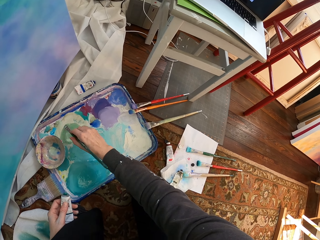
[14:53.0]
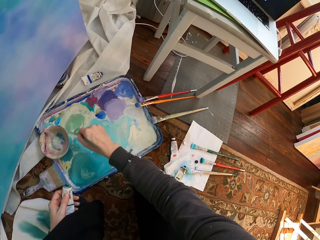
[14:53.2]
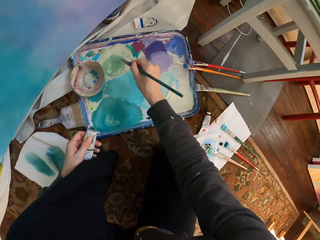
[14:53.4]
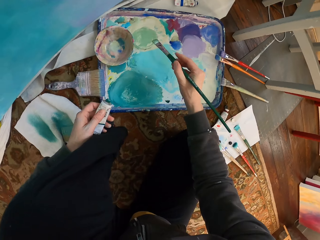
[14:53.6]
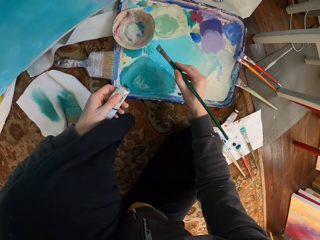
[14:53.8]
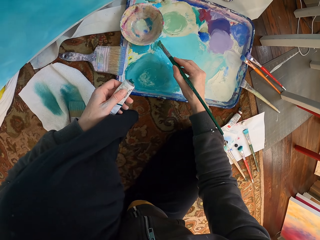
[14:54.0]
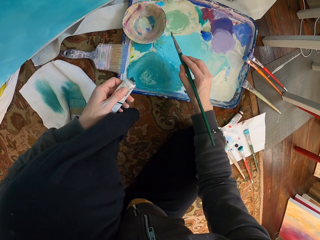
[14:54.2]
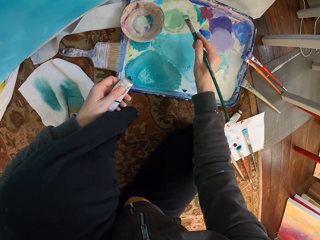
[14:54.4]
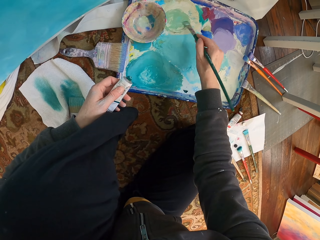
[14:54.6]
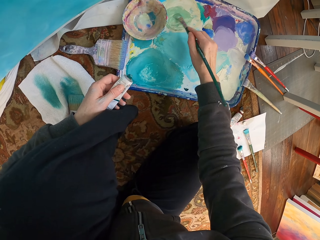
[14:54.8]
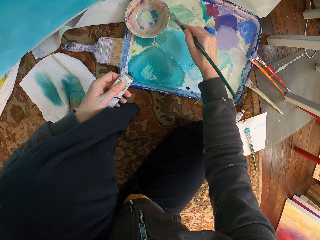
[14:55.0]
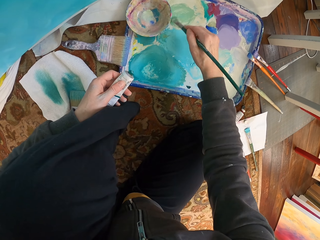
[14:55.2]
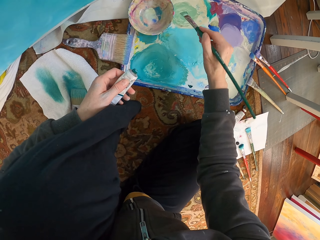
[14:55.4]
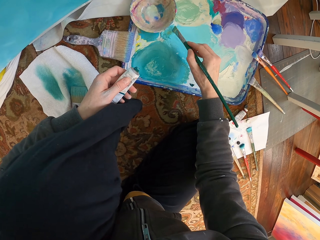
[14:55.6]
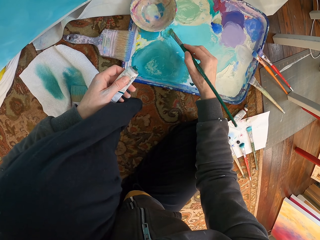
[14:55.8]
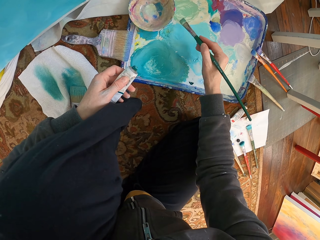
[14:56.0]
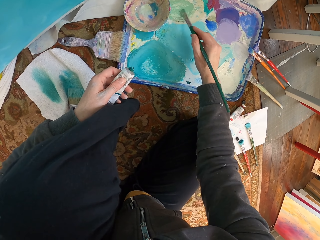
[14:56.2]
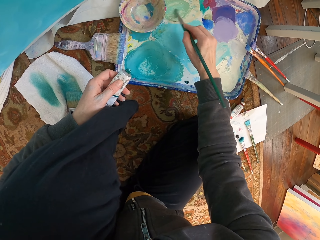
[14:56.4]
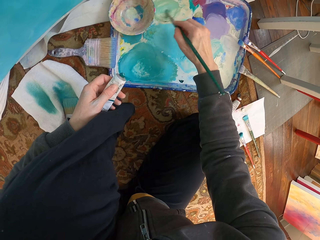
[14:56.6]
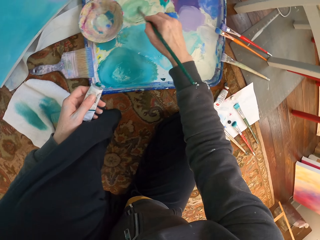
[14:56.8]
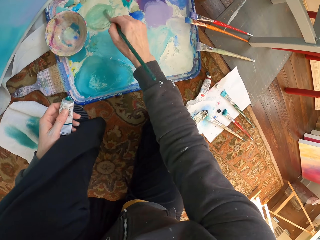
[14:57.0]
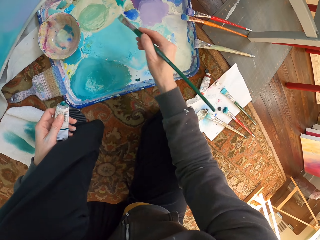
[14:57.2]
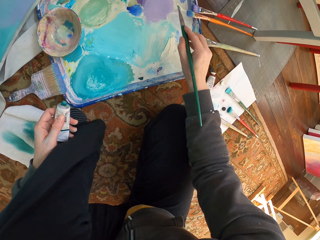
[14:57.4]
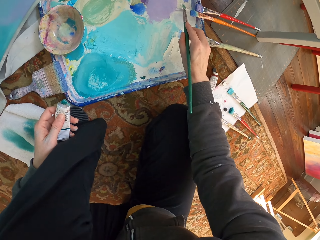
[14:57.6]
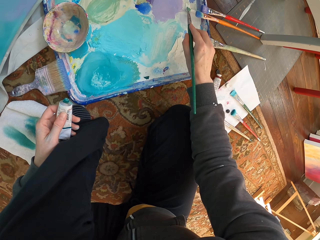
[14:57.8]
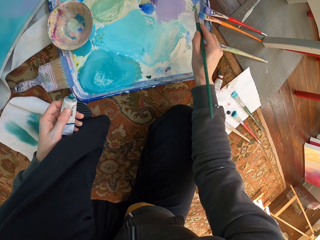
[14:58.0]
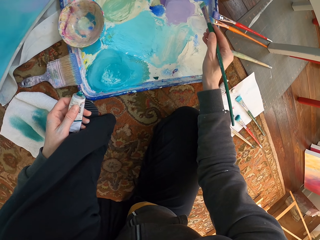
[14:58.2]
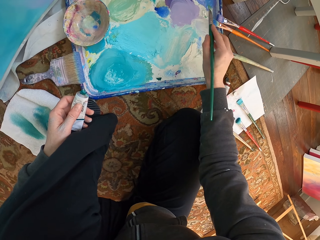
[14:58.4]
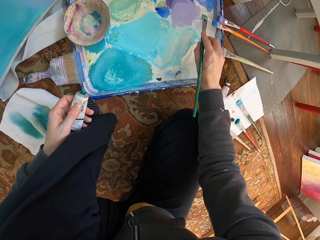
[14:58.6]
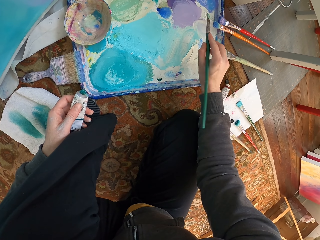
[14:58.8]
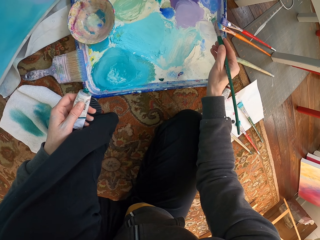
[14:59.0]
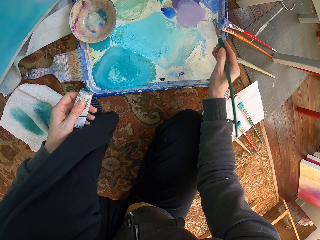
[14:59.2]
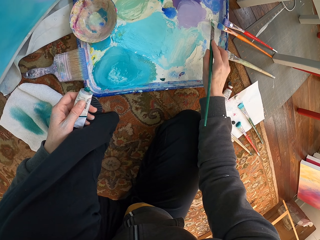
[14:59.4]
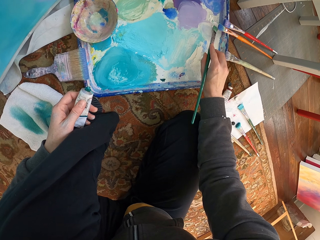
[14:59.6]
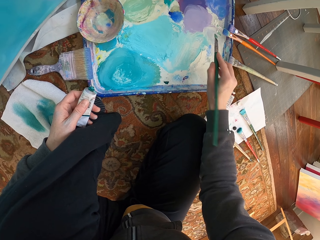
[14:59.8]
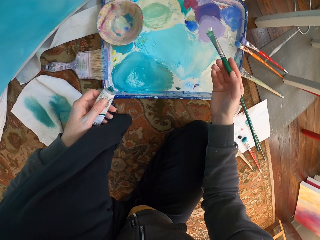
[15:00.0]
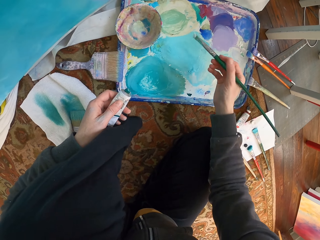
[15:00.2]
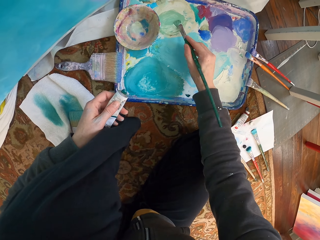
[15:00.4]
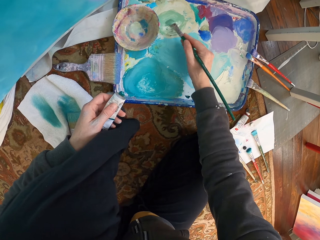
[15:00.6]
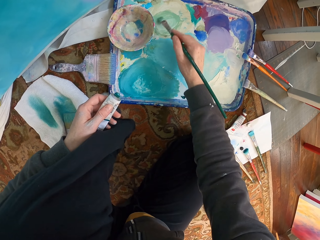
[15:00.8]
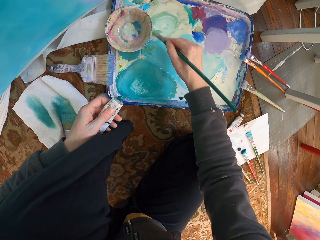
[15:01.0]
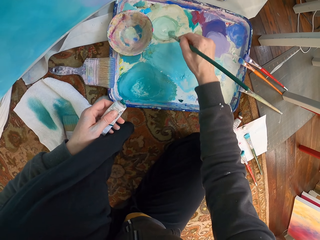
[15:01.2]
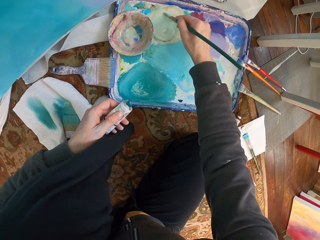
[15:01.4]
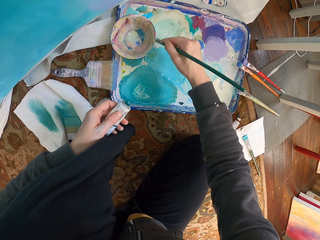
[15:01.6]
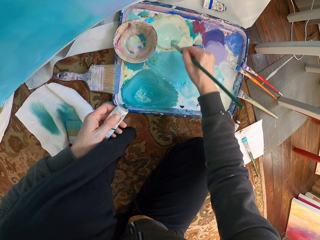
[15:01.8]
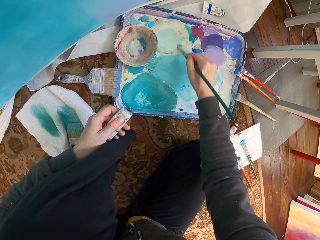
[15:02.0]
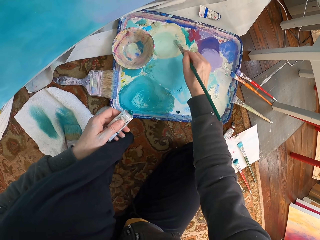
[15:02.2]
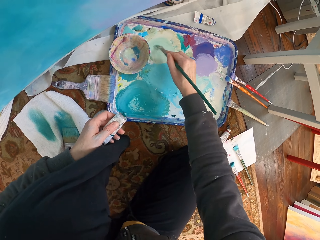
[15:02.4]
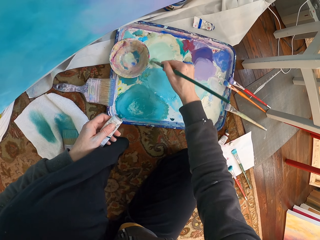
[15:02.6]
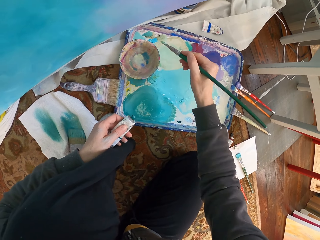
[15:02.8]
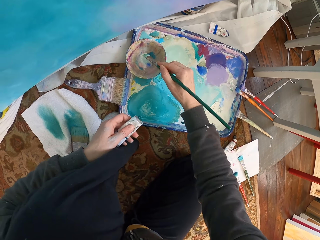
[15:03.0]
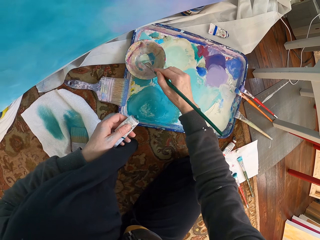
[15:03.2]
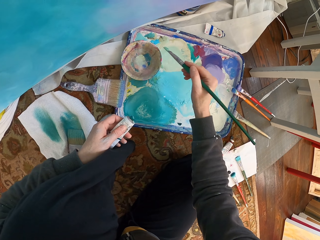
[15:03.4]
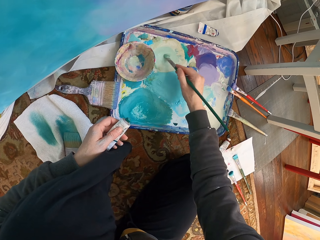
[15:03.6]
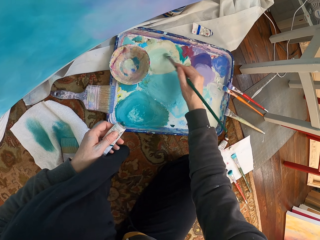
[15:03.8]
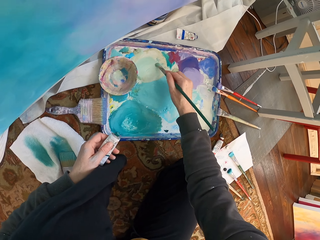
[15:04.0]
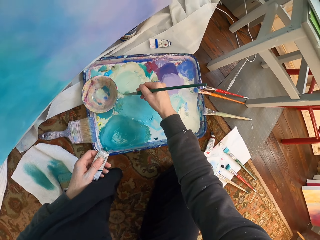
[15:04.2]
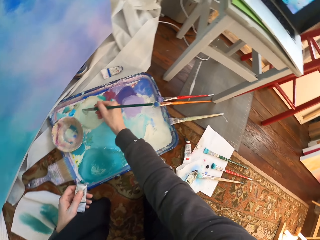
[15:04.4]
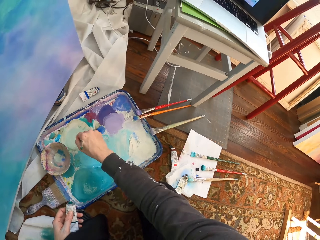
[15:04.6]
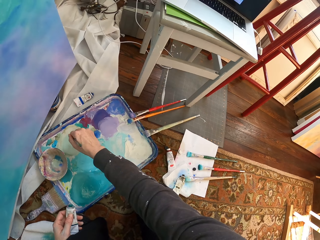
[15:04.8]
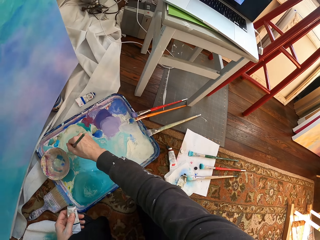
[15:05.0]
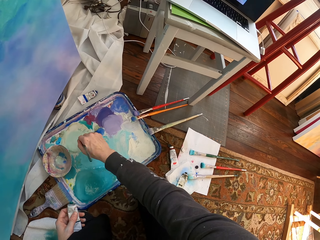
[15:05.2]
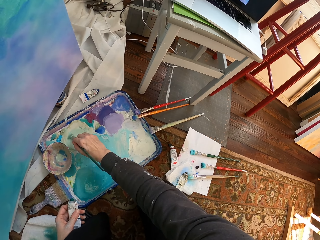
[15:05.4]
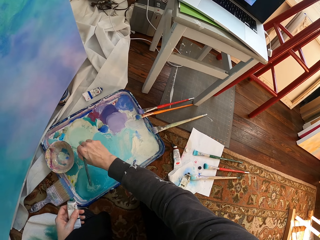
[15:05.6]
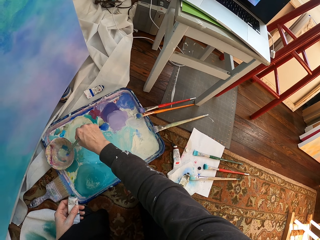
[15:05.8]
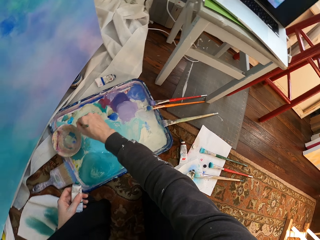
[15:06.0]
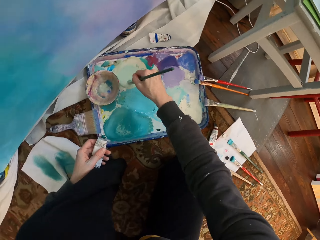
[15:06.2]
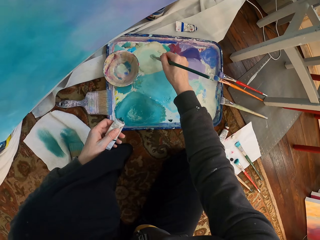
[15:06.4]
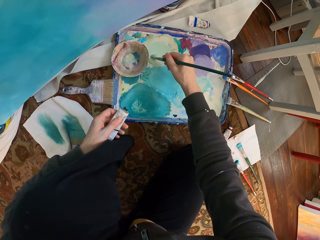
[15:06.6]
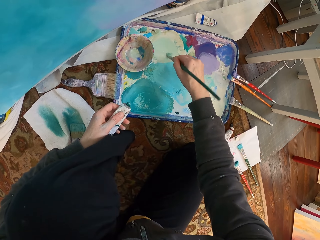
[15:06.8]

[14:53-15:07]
The camera wearer brushes on paint. They put the brush on paint. They dip the paint brush in the paint dish and mix paint. They move the brush on paint.

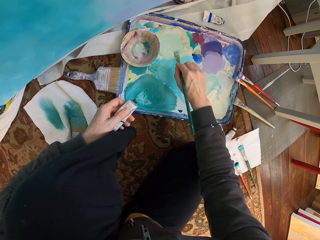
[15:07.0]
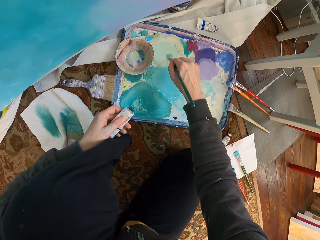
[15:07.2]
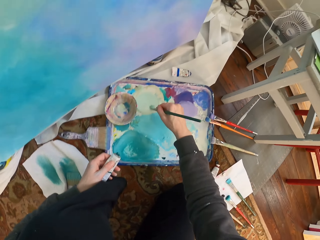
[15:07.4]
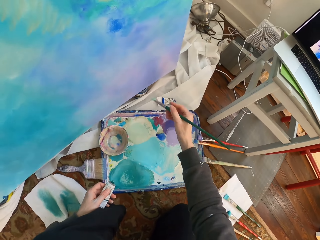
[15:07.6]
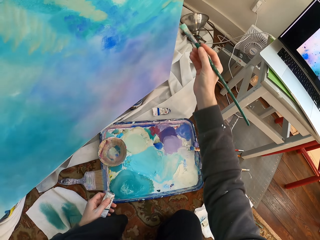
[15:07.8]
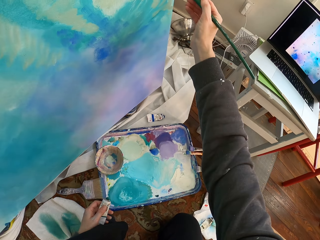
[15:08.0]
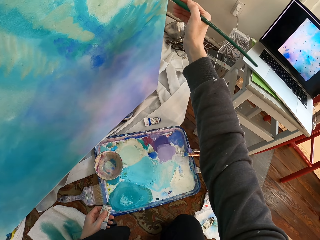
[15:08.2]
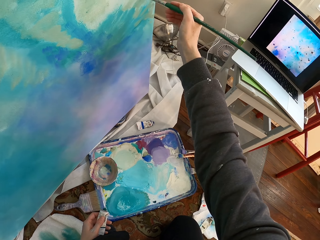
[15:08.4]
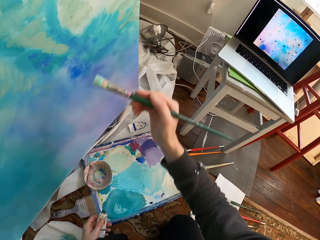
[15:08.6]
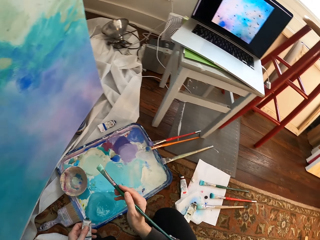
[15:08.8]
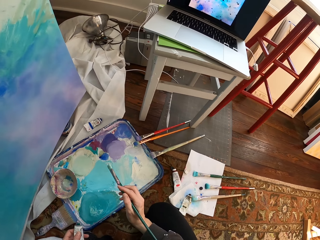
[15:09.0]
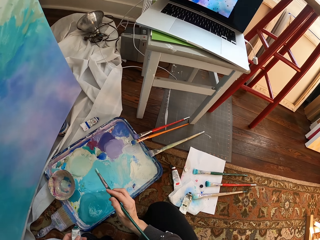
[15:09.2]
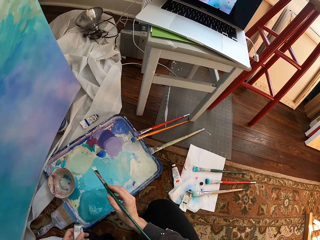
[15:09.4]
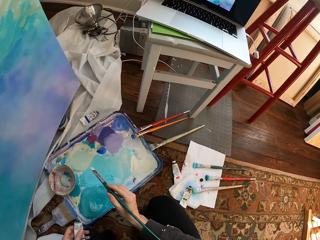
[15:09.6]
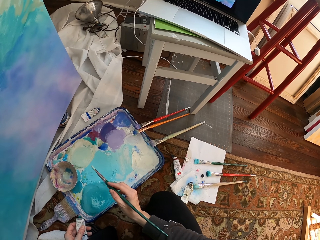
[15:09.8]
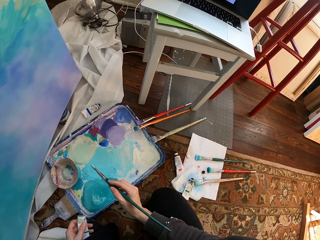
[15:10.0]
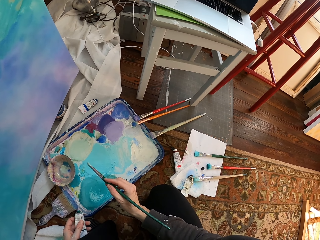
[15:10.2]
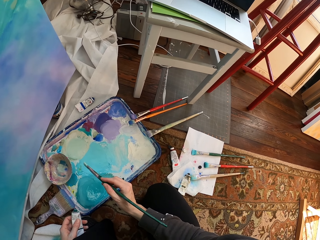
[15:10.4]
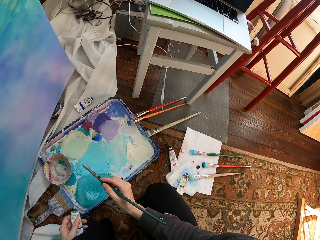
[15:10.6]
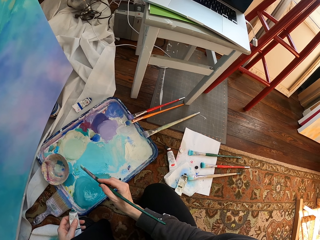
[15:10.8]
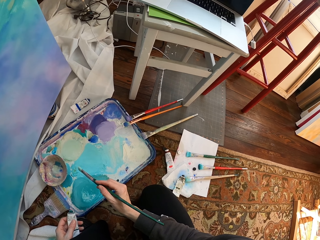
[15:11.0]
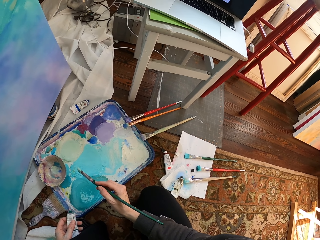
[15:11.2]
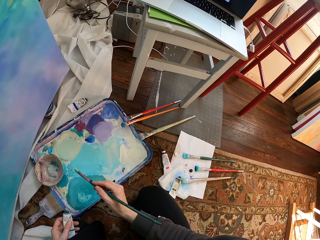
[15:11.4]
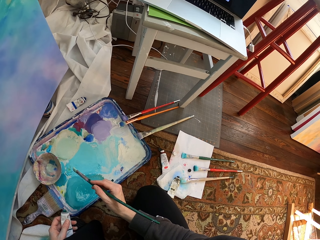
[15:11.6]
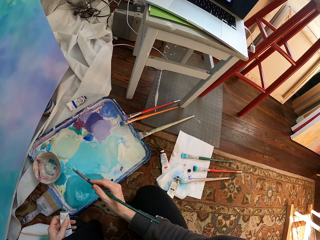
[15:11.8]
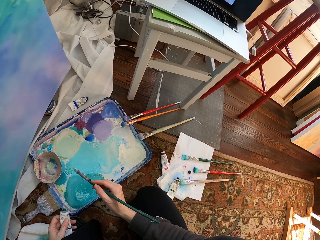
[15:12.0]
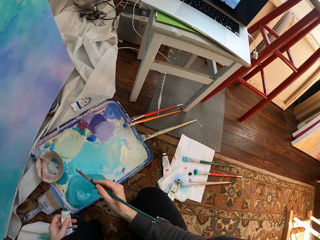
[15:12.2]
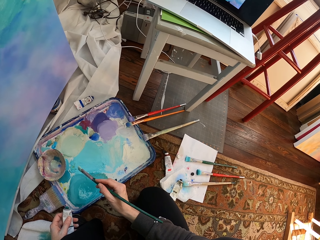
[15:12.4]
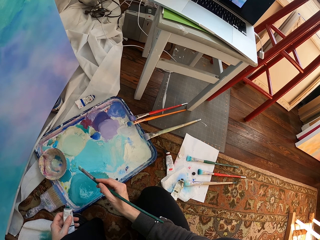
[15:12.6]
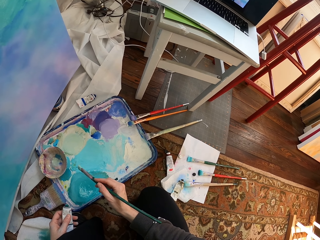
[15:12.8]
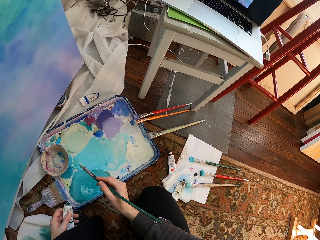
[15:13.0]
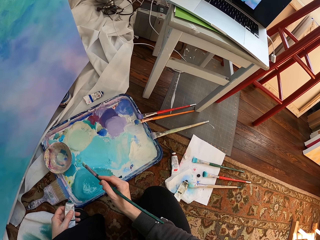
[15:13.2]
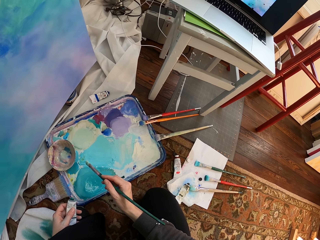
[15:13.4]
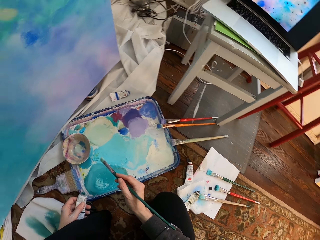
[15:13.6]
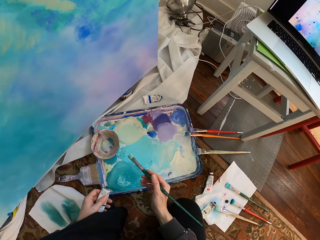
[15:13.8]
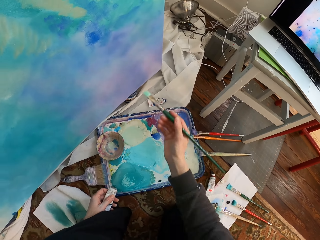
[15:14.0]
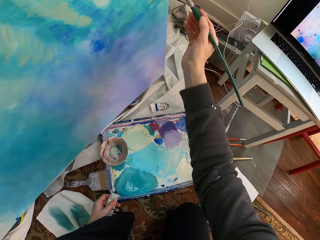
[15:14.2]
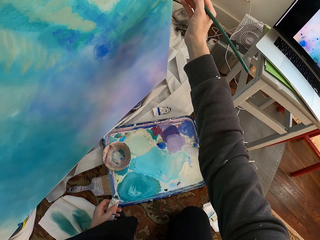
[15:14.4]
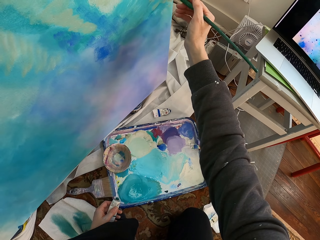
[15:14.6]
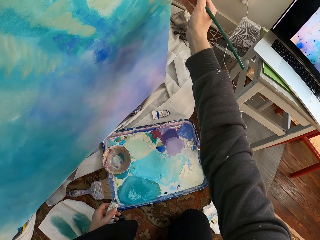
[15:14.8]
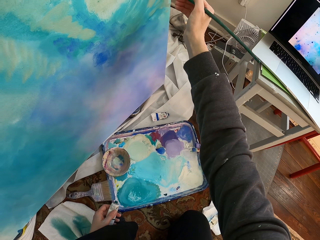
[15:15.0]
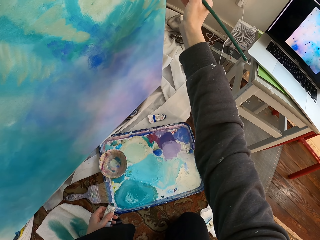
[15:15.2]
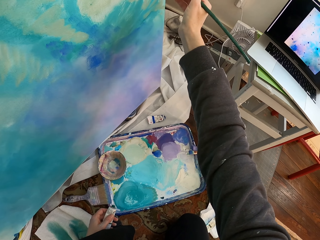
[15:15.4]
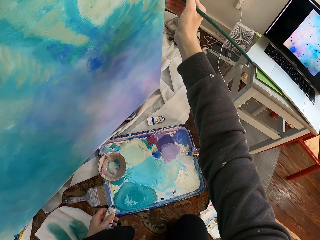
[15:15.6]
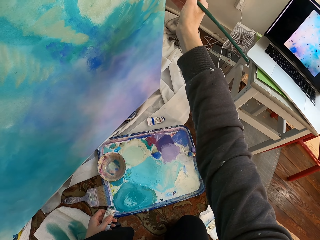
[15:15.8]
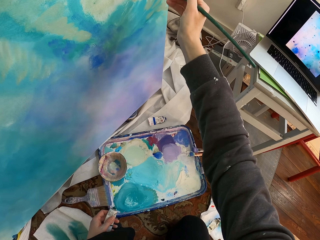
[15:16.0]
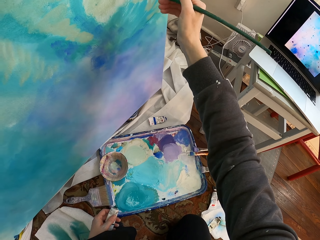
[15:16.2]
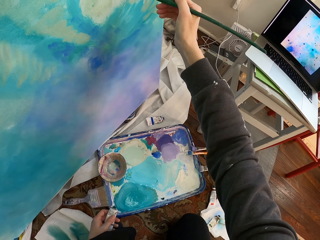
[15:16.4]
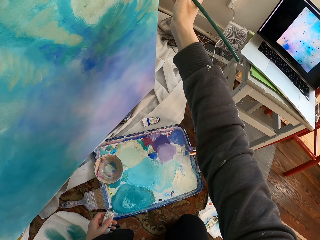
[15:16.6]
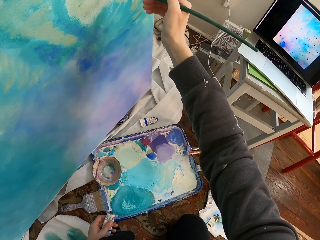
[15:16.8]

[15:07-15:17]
The camera wearer paints the board.
